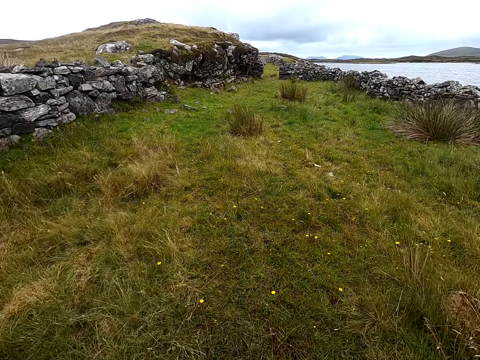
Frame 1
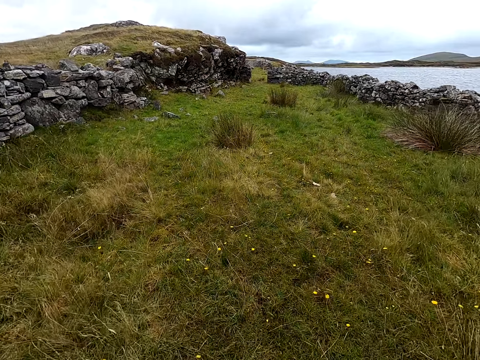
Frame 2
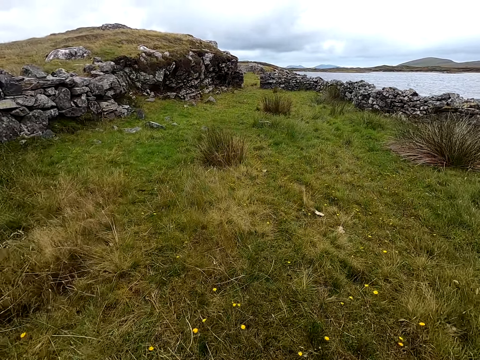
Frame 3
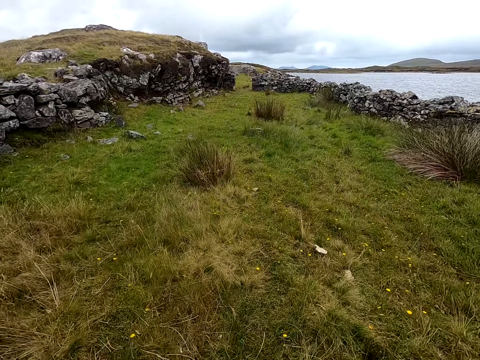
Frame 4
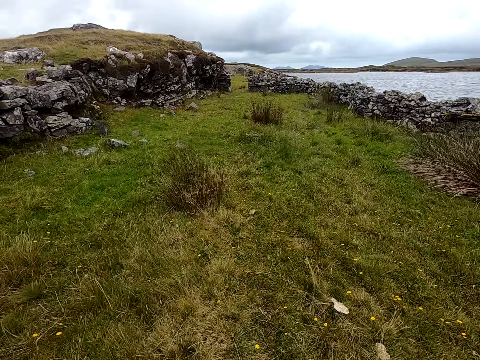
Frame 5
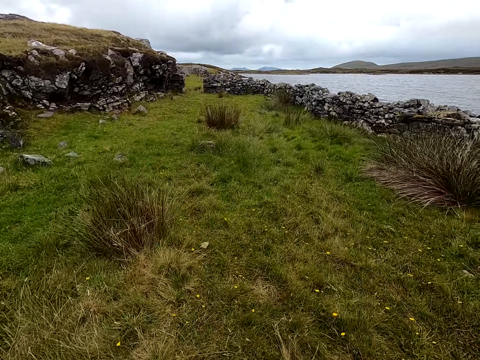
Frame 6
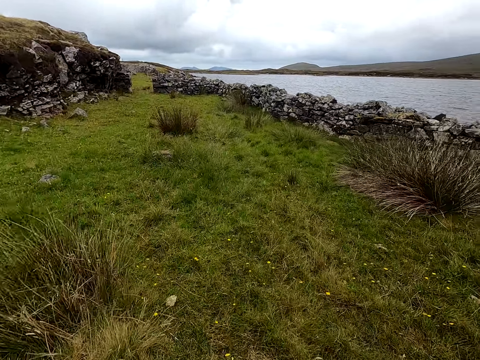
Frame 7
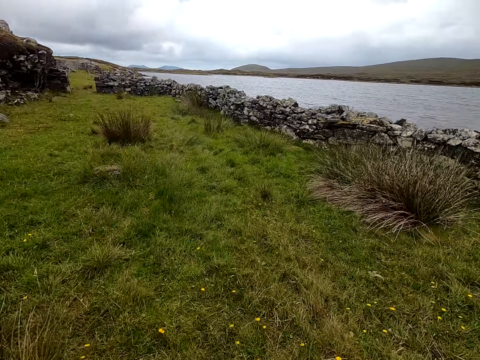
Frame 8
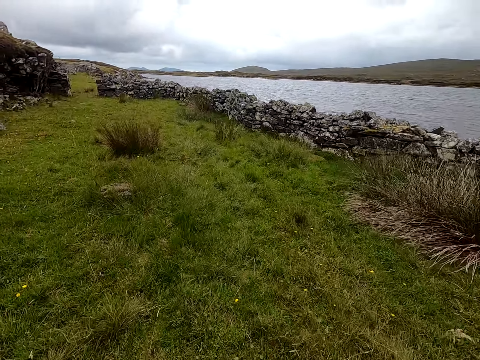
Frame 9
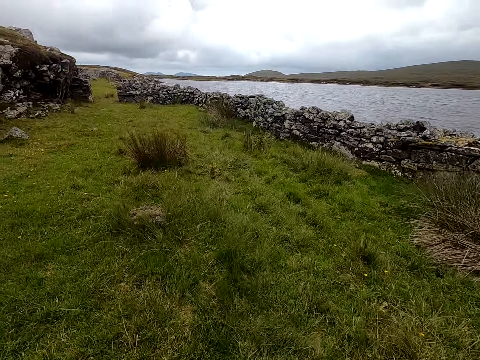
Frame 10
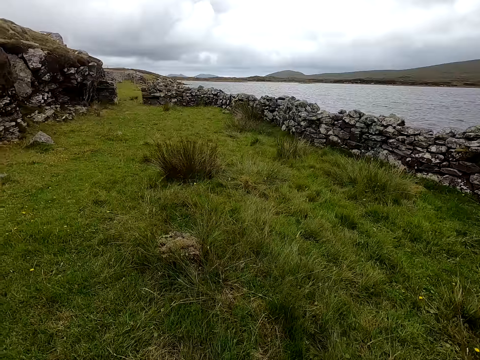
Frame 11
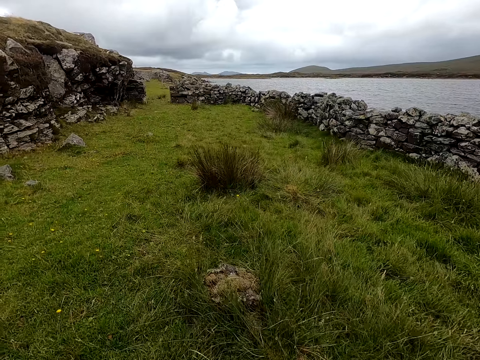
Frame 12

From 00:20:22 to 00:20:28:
The camera wearer walks in the field.

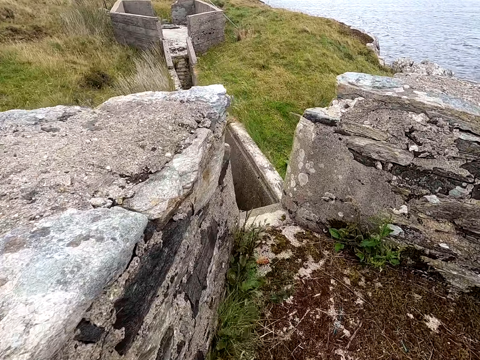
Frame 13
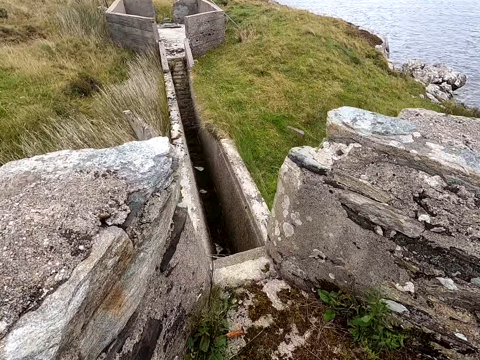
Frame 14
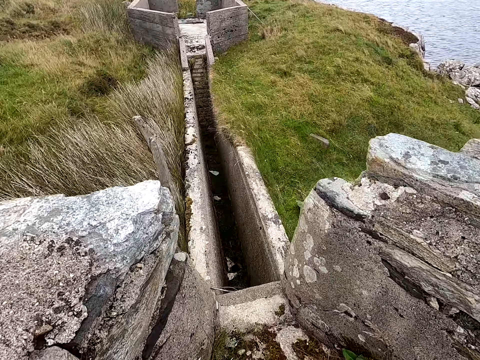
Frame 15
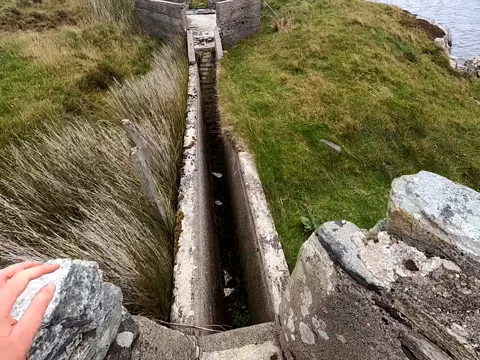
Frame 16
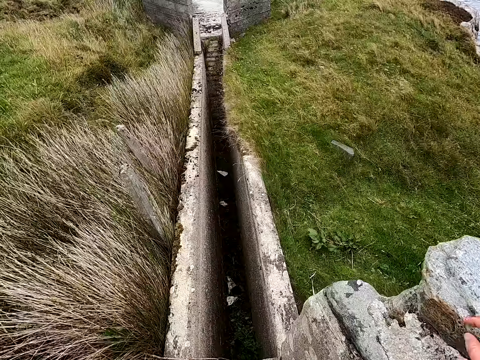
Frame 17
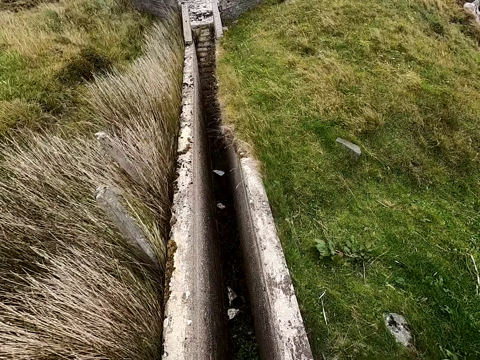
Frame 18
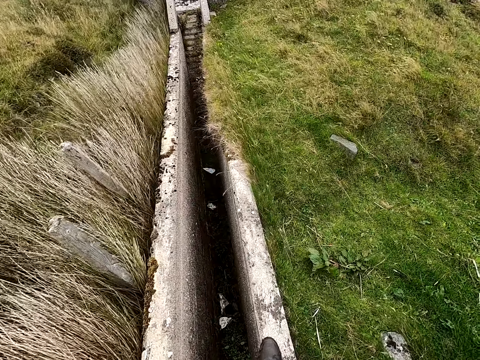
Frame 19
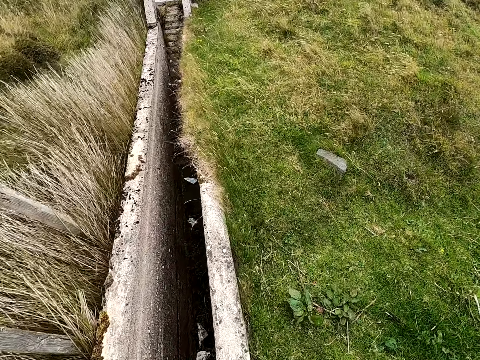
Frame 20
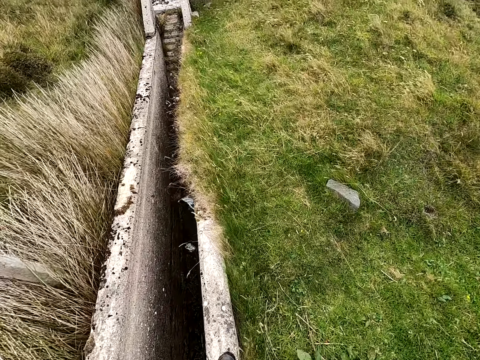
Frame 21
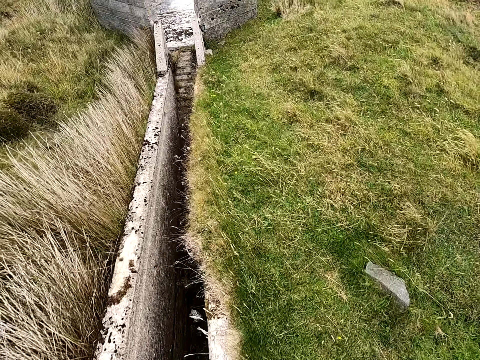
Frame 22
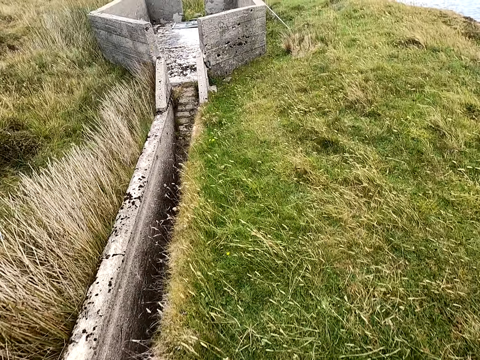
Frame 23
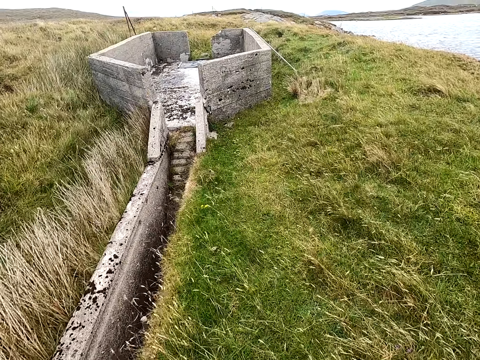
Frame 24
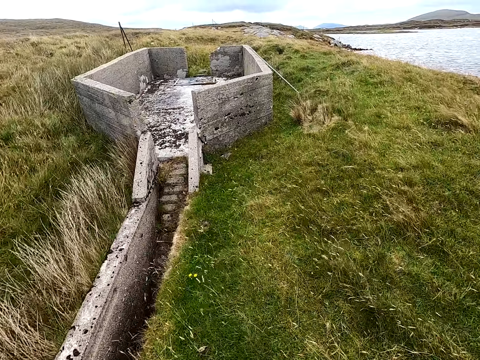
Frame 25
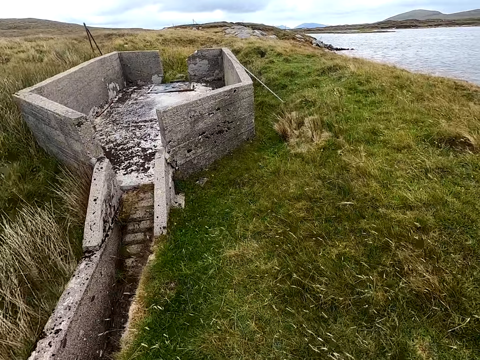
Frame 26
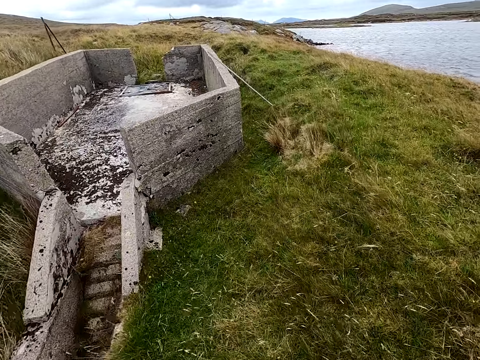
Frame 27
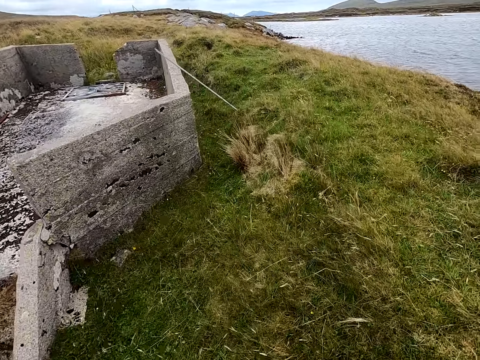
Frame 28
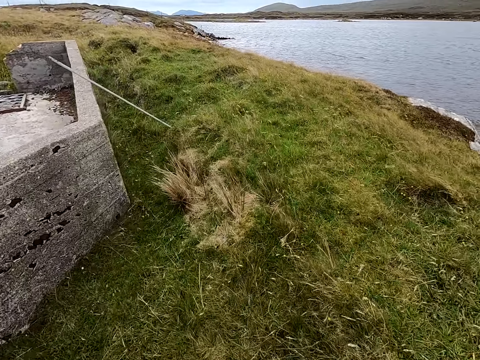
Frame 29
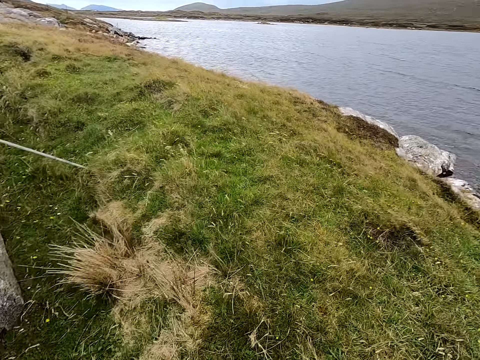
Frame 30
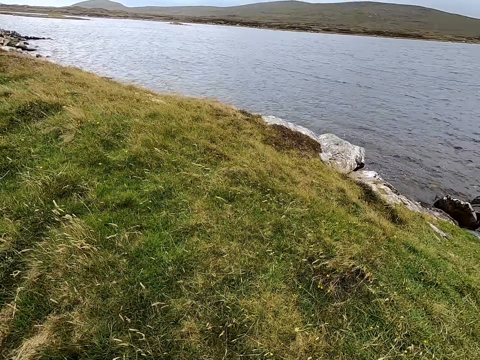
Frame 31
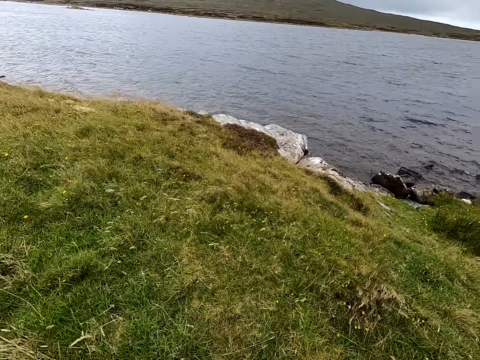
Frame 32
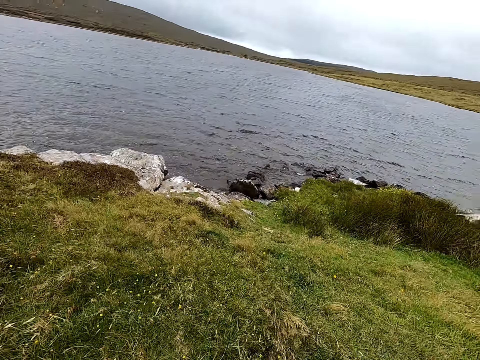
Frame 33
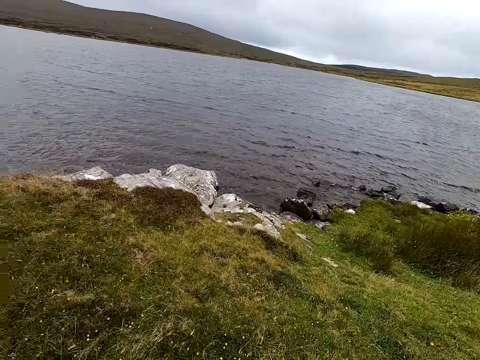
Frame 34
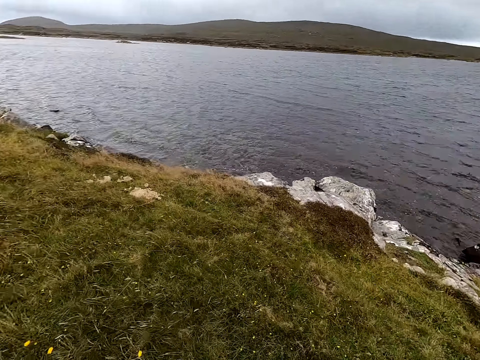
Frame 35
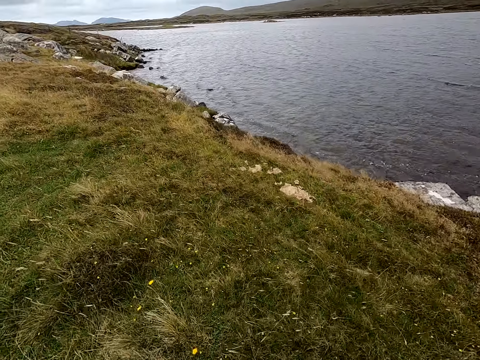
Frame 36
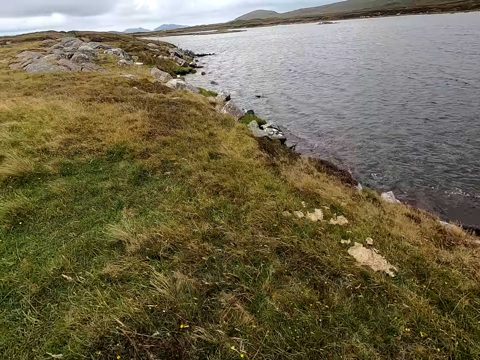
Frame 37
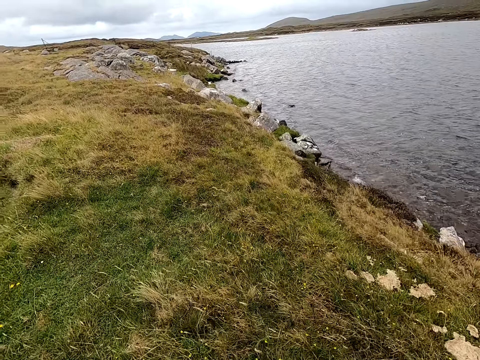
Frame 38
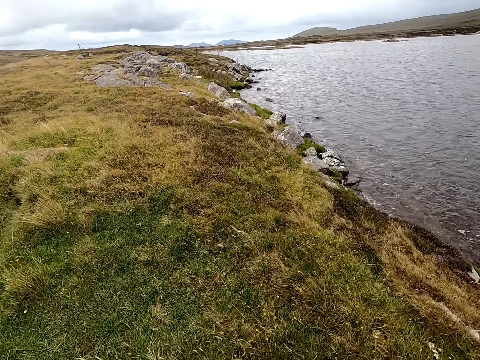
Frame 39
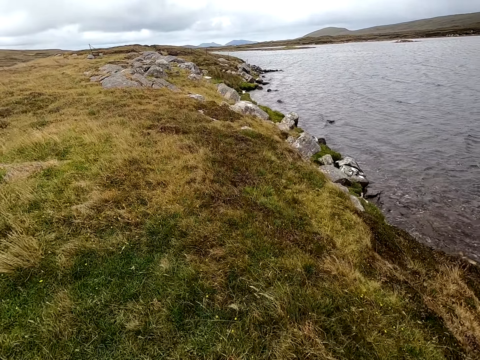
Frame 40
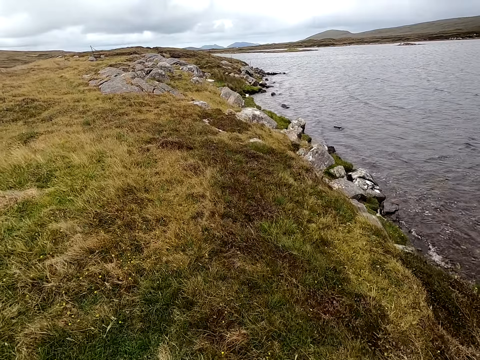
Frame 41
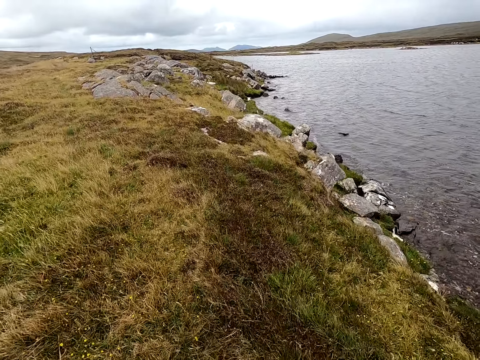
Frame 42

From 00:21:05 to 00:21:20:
The camera wearer walks and touches the wall. They walk and look around.

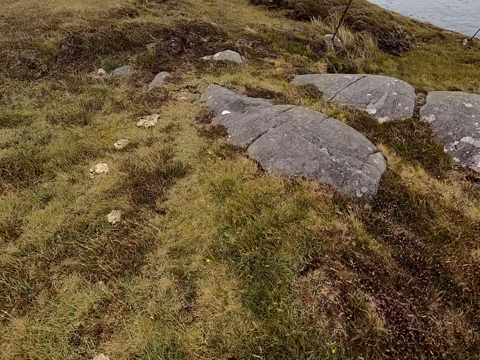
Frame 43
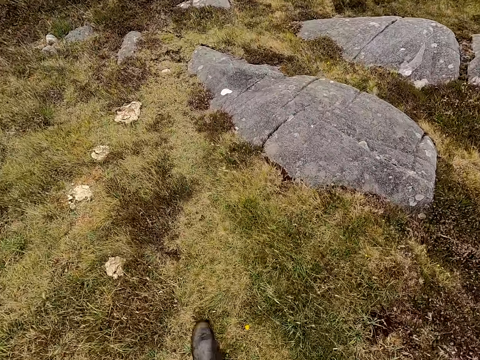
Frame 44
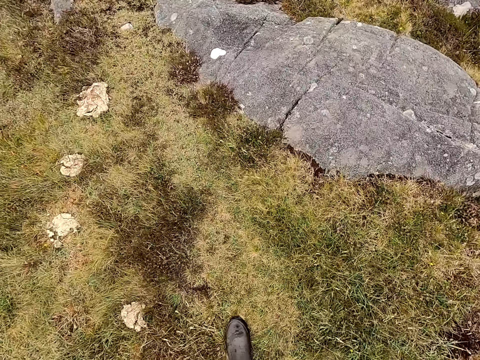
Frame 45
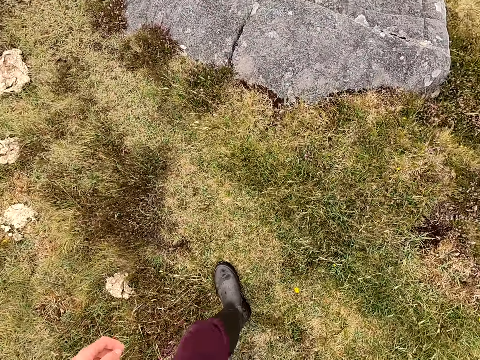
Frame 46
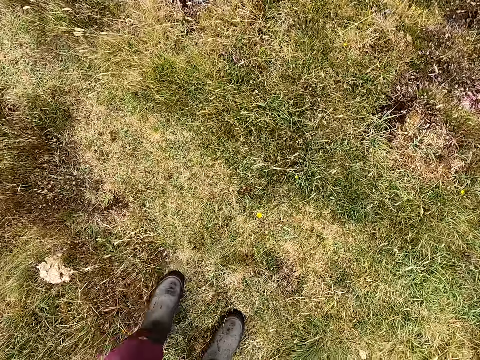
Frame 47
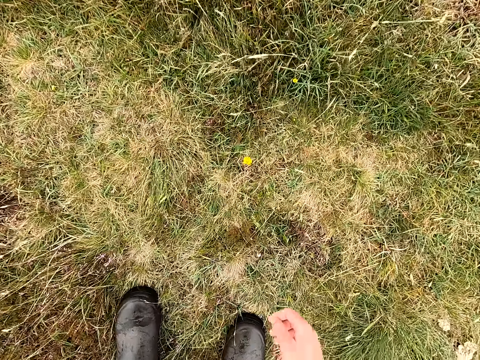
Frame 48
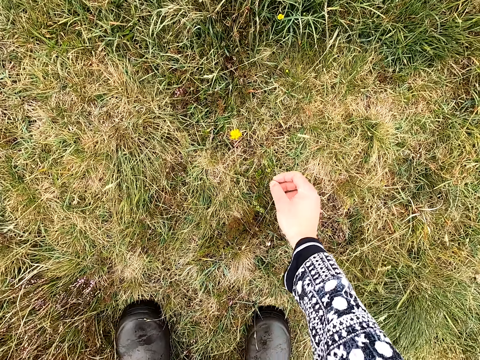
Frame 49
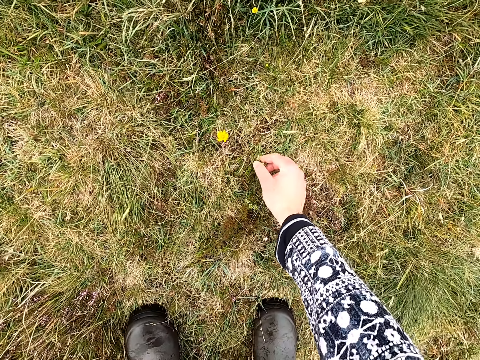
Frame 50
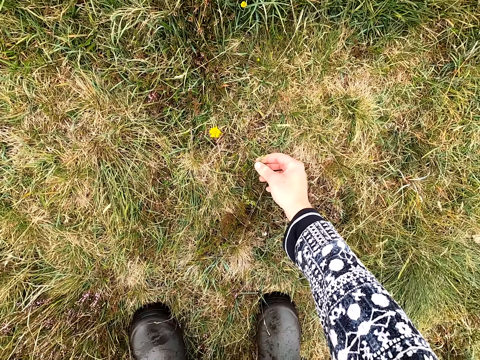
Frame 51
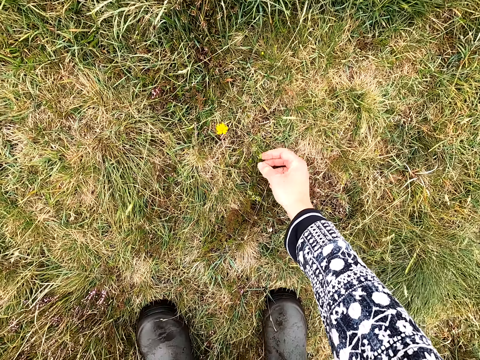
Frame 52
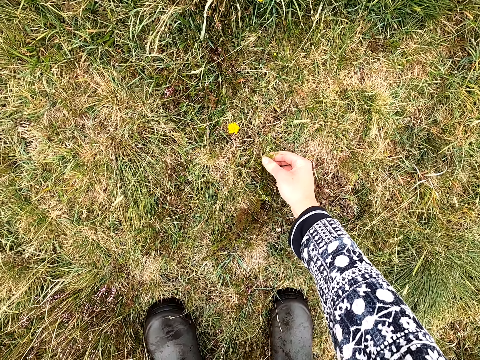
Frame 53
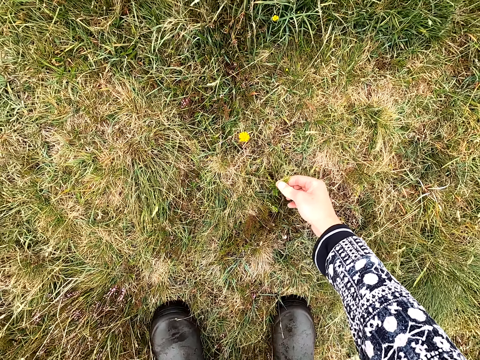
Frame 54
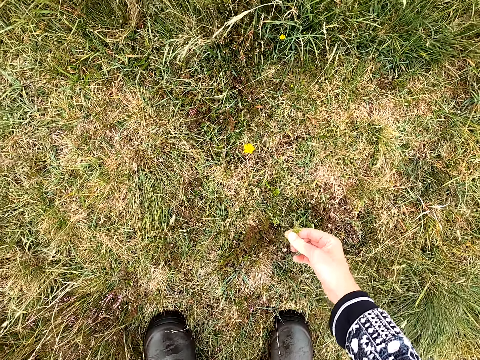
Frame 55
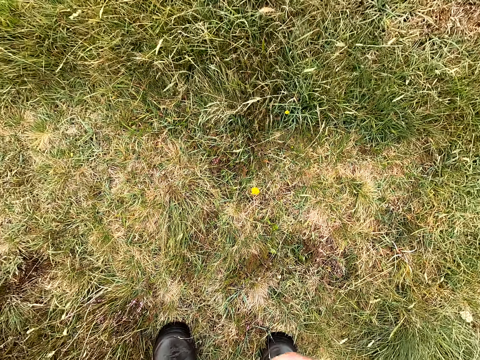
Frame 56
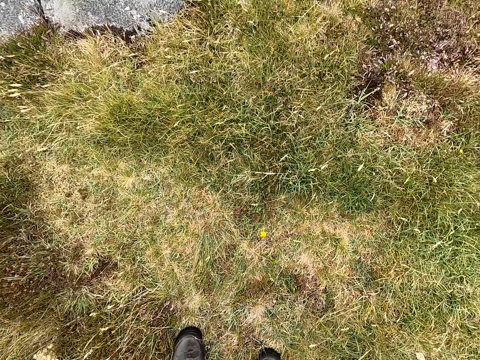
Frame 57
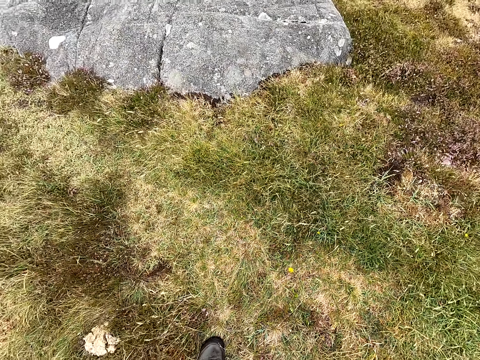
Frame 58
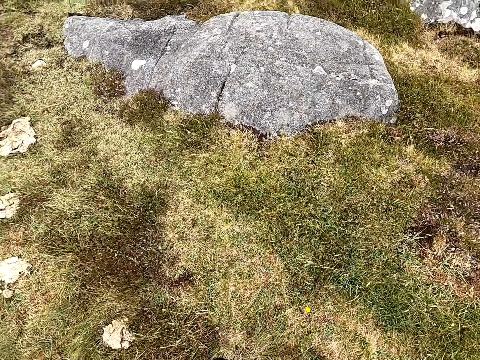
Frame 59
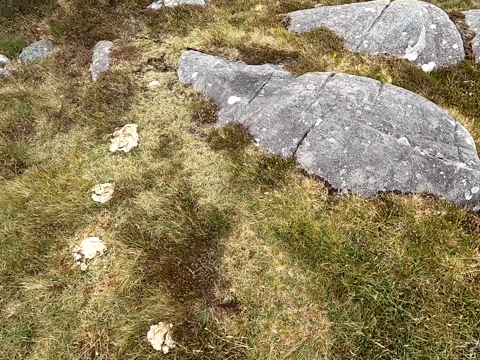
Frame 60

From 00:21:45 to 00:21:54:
The camera wearer looks at the plant and stops walking. They uproot the plant. They pick the flower on the grass. They look around.
